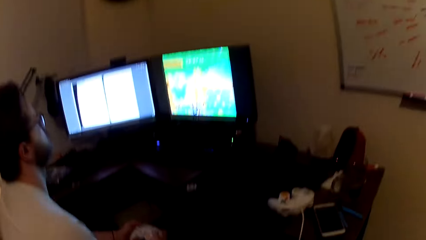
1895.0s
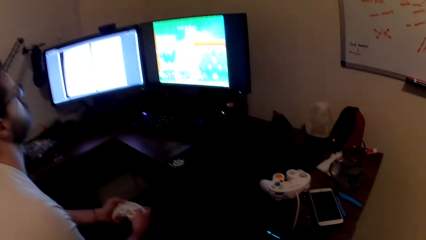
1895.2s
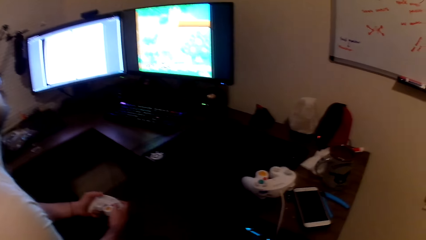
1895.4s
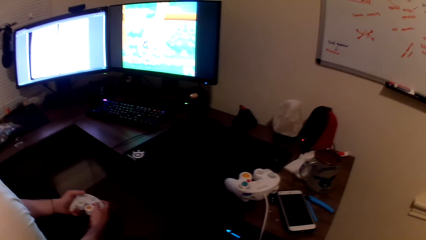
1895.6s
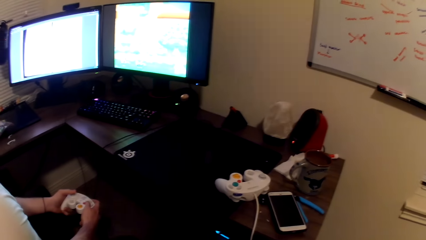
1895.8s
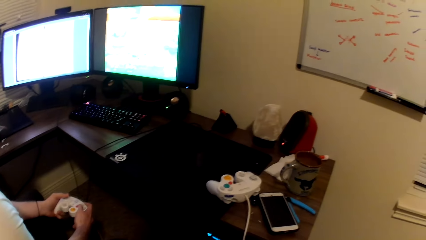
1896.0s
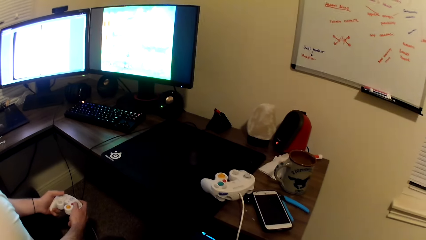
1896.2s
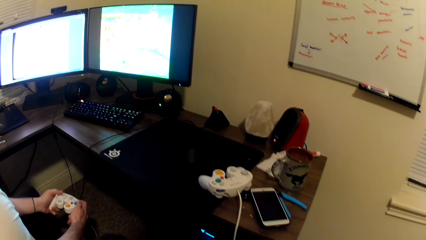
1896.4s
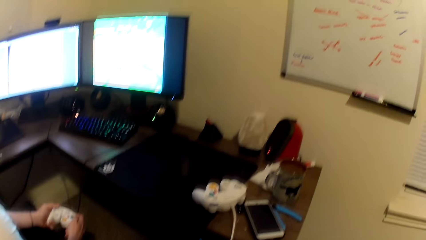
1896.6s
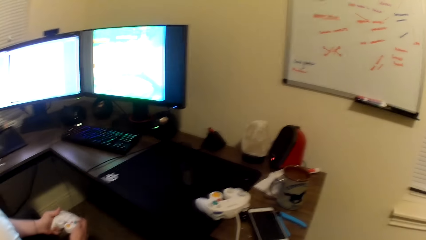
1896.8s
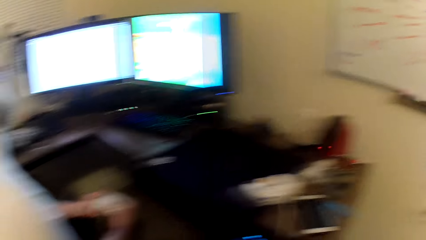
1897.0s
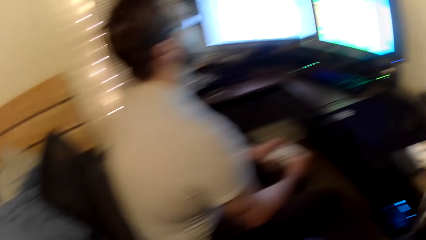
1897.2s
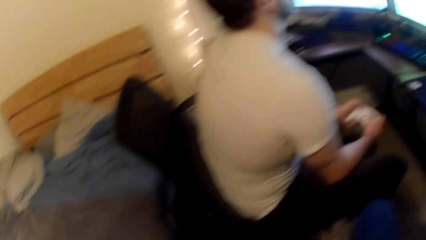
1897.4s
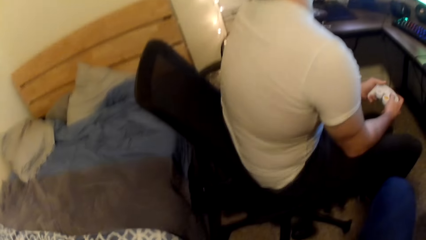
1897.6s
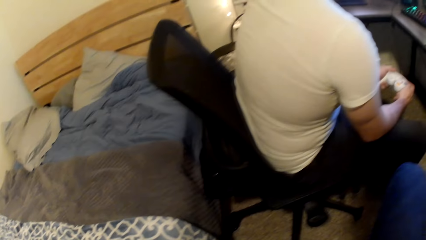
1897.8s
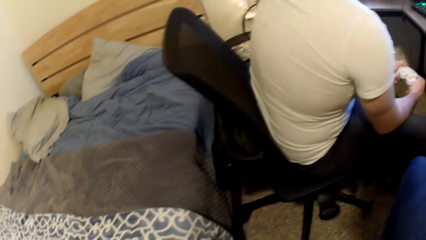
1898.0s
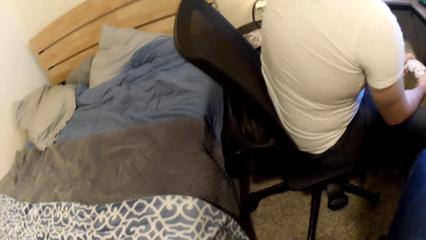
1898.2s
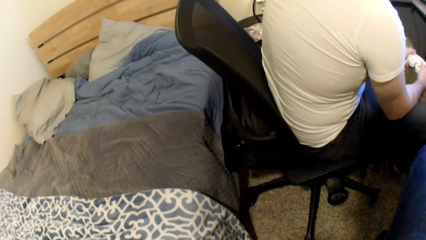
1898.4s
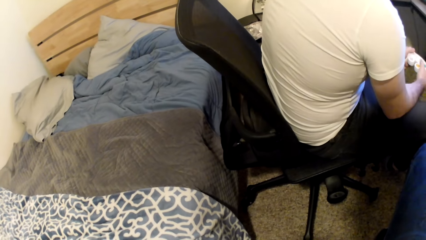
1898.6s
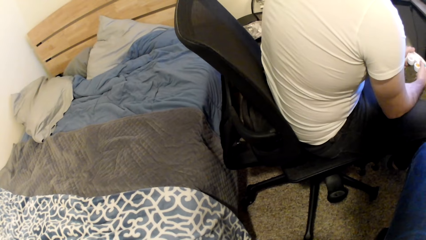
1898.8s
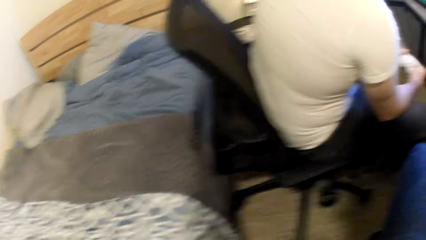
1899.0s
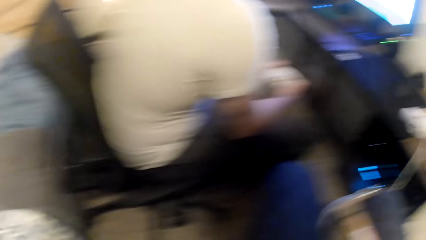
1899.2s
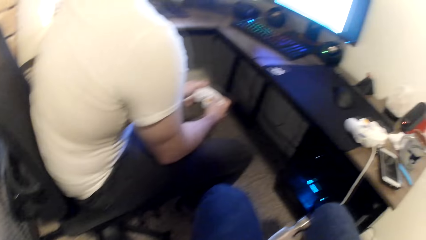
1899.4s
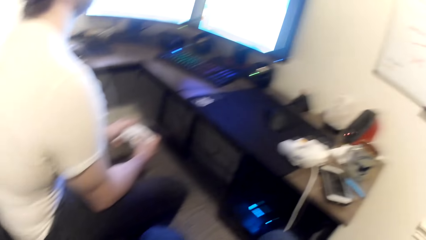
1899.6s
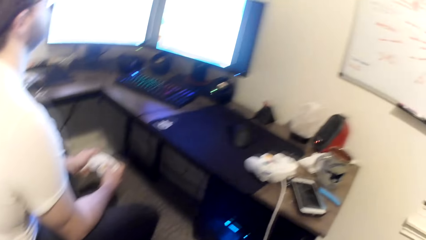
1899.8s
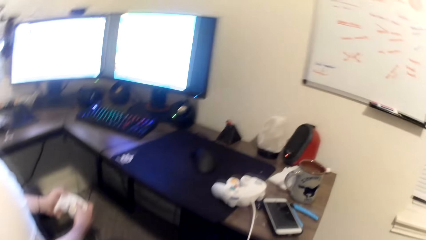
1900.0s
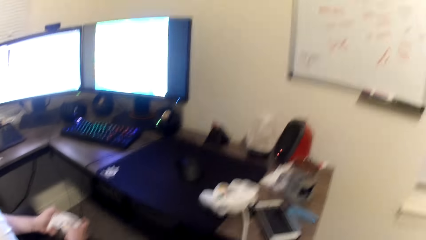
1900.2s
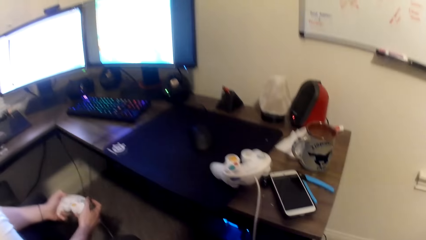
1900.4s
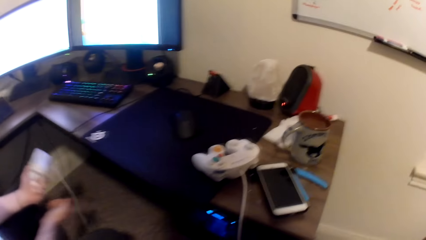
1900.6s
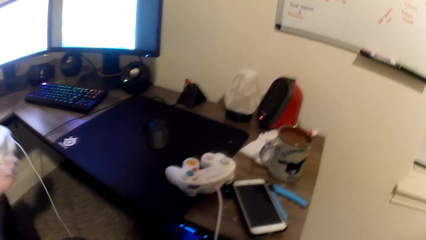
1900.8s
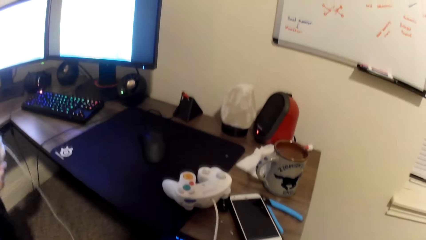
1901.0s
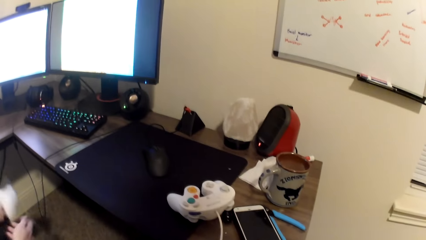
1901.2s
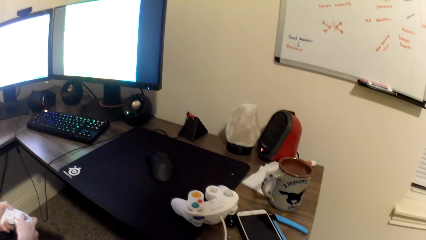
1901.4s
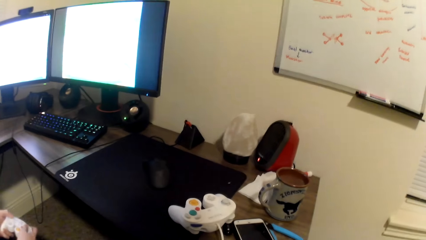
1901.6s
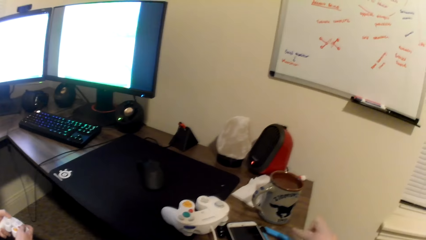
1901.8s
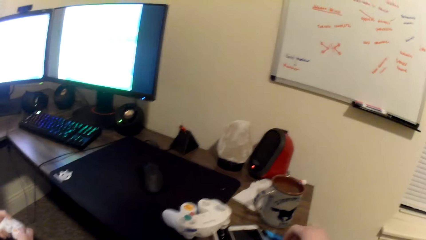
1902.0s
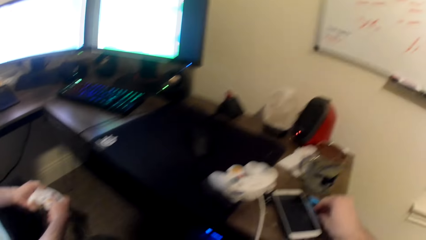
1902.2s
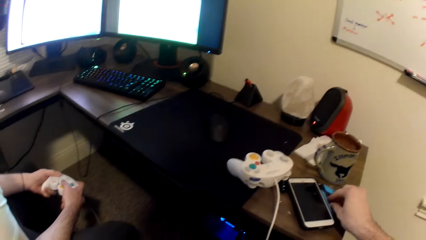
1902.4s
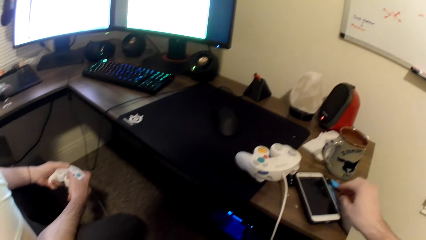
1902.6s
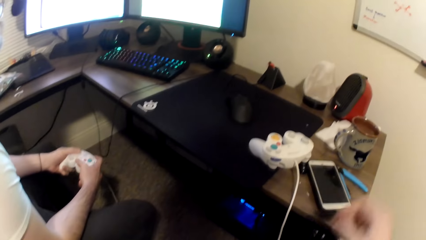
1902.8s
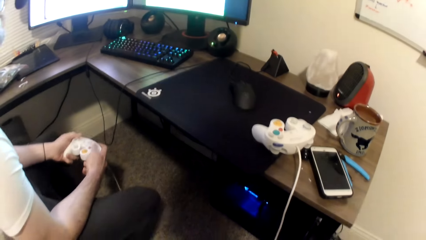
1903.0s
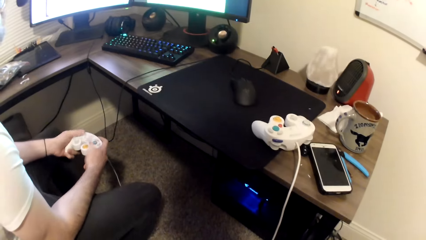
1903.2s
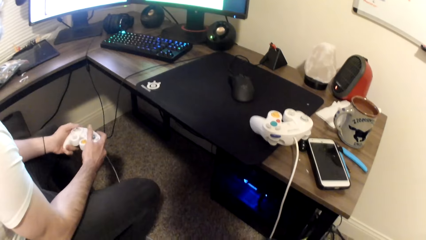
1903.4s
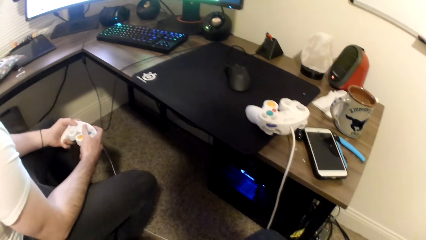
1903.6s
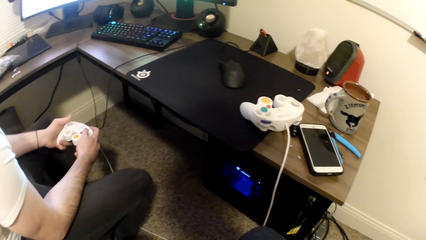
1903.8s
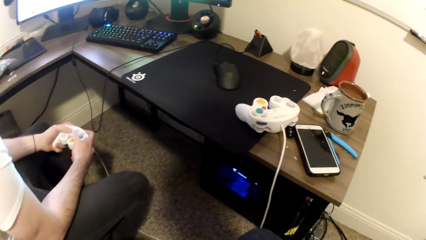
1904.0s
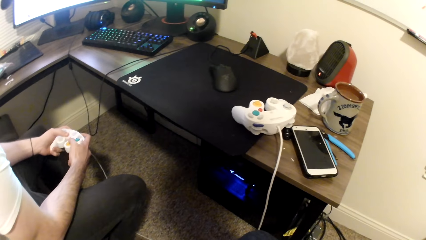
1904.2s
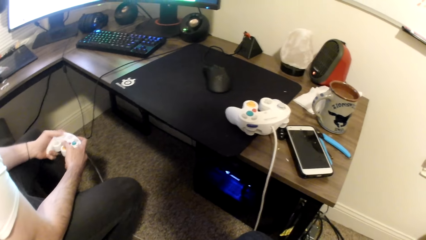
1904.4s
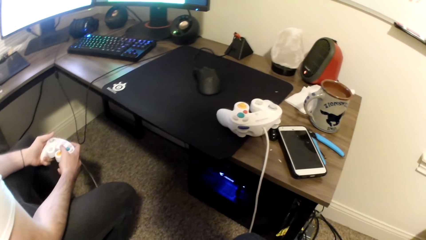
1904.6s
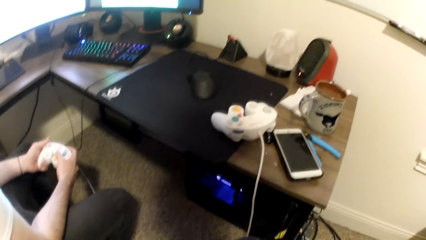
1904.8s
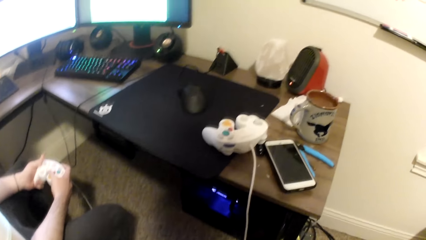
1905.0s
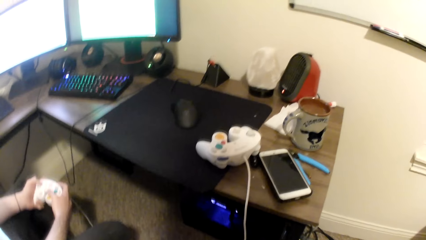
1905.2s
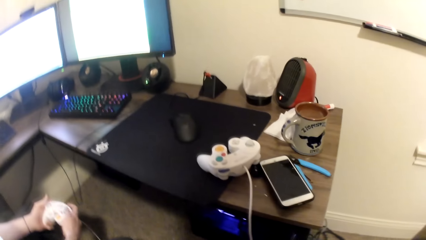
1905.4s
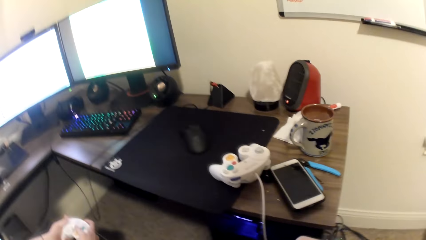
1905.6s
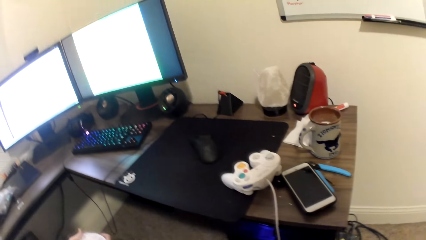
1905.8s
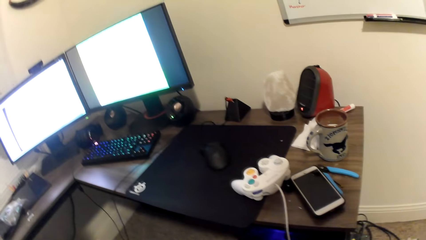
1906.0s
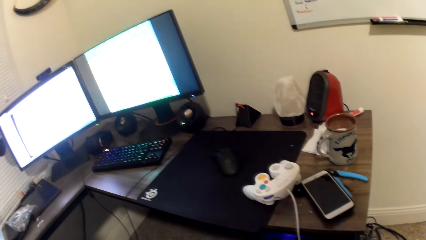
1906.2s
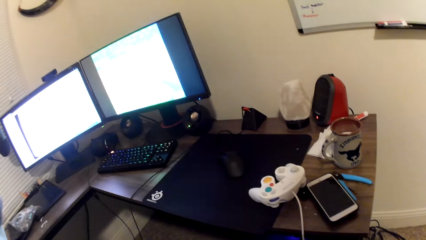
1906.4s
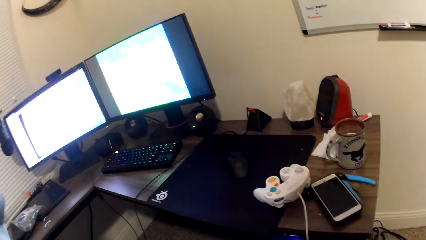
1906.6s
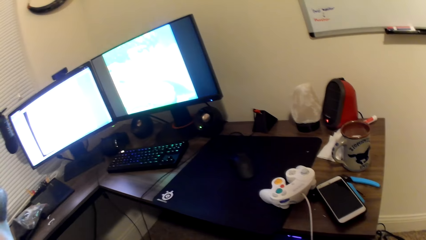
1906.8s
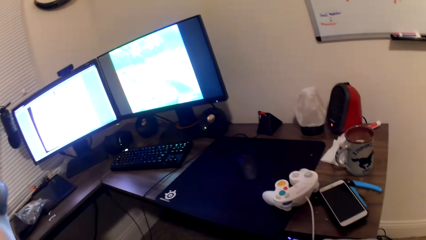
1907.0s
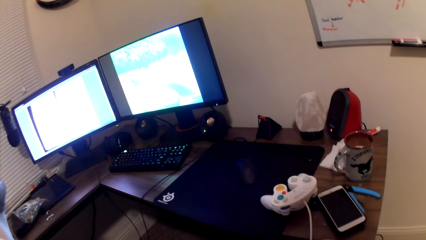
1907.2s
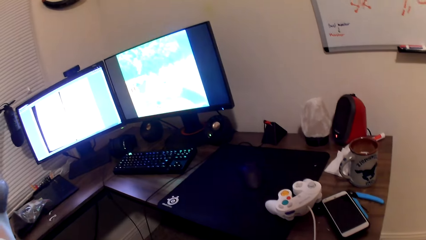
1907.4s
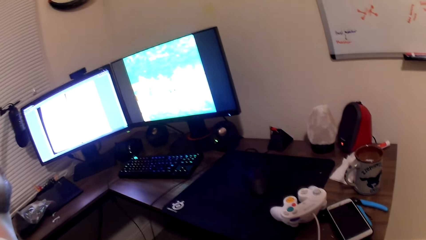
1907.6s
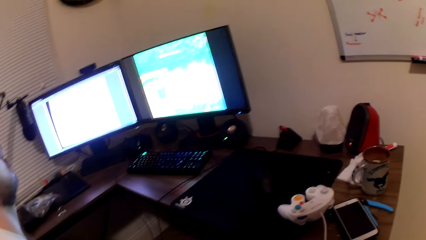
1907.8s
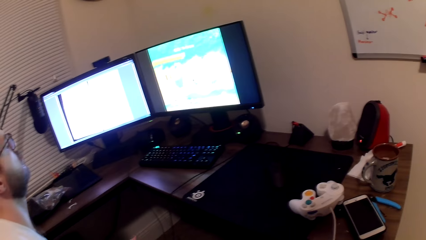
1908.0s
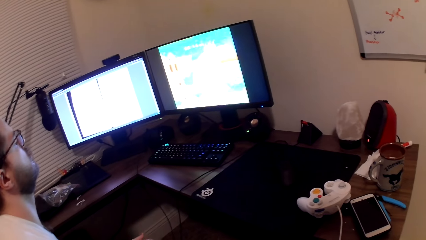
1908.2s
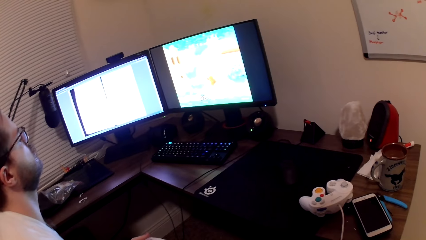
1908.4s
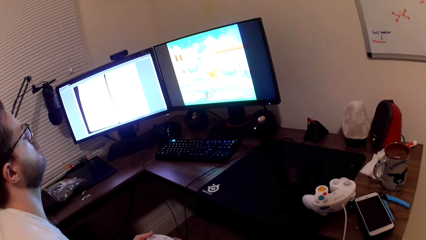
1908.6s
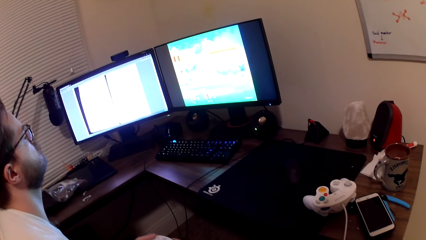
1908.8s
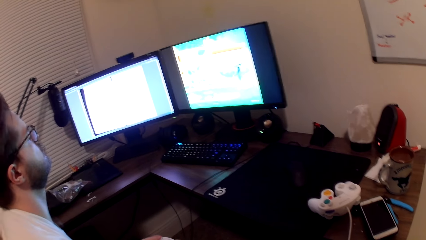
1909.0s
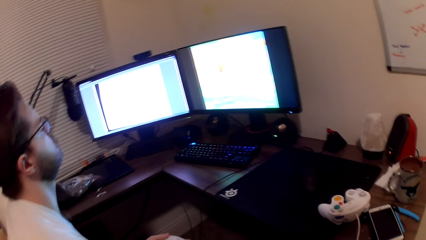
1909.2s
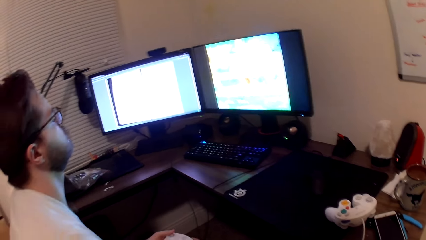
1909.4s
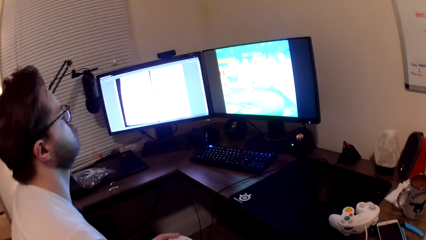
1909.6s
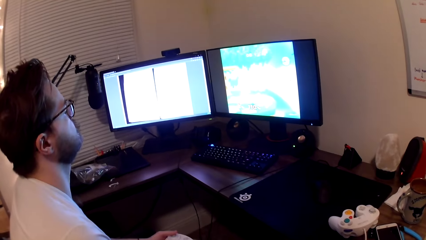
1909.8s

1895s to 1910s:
The camera wearer looks around the room. He drops a pin onto the table with his right hand. A man operates the game pad.
